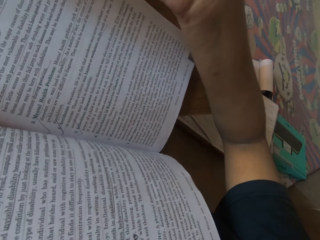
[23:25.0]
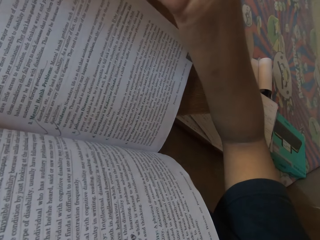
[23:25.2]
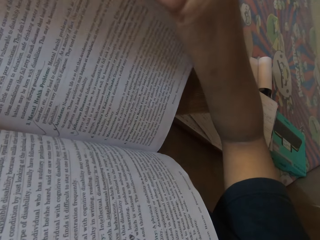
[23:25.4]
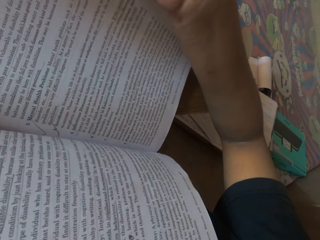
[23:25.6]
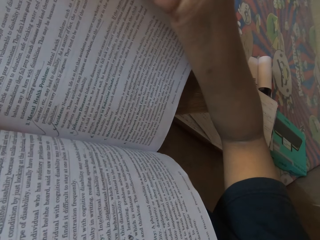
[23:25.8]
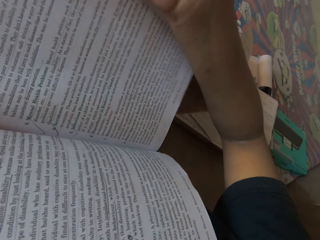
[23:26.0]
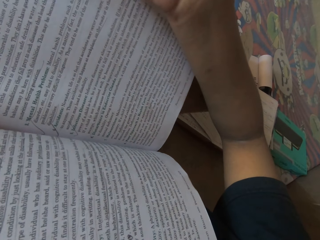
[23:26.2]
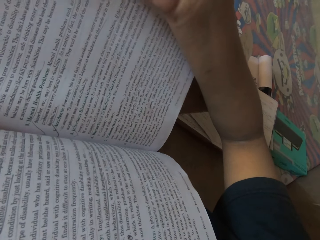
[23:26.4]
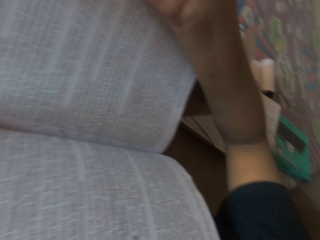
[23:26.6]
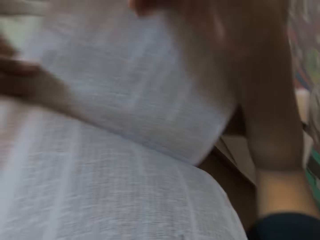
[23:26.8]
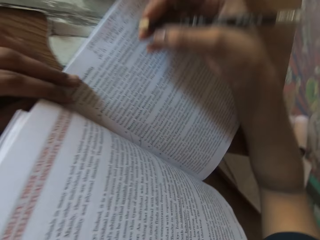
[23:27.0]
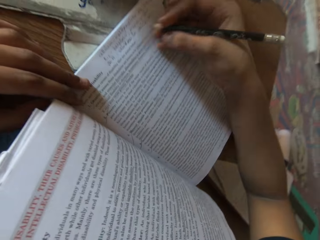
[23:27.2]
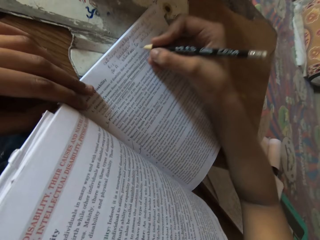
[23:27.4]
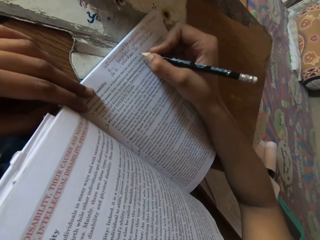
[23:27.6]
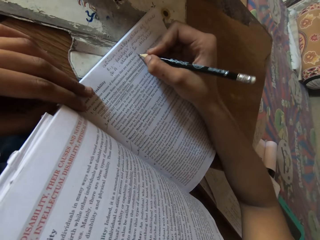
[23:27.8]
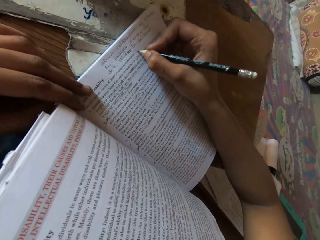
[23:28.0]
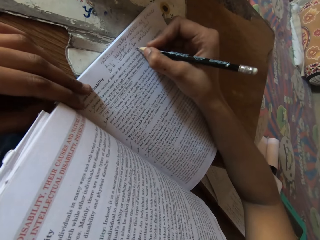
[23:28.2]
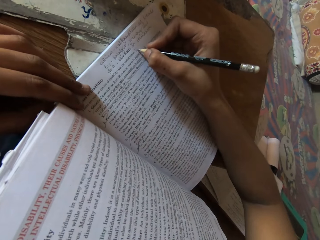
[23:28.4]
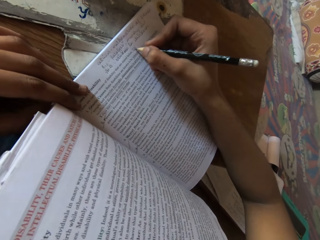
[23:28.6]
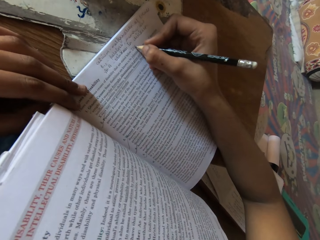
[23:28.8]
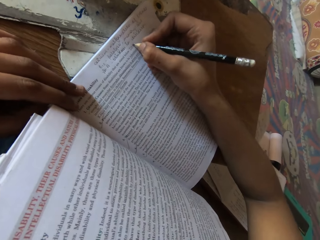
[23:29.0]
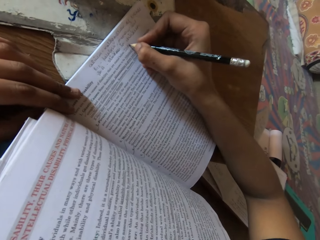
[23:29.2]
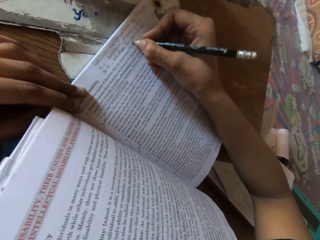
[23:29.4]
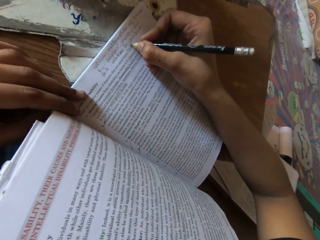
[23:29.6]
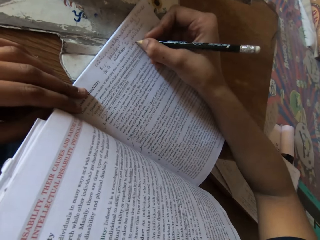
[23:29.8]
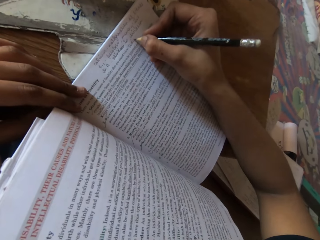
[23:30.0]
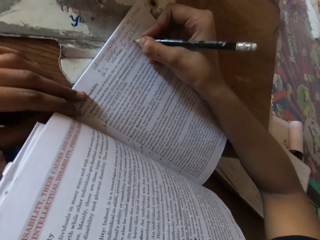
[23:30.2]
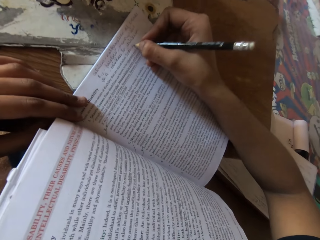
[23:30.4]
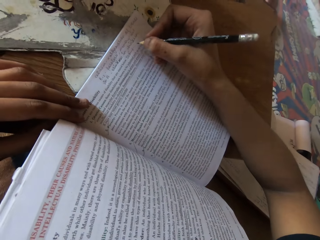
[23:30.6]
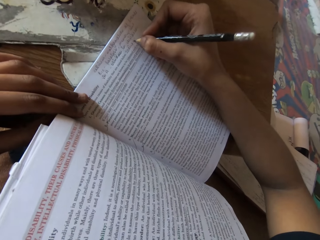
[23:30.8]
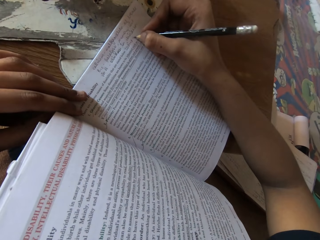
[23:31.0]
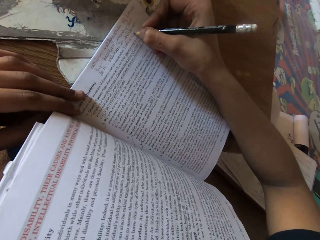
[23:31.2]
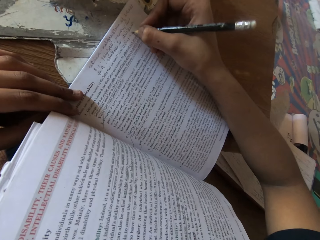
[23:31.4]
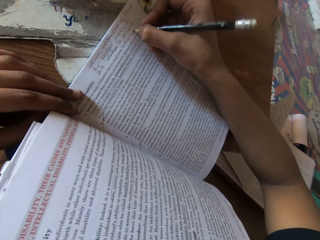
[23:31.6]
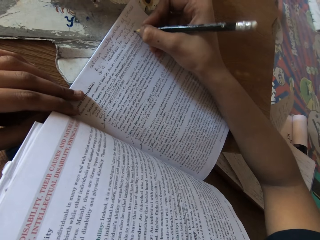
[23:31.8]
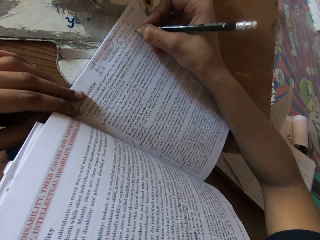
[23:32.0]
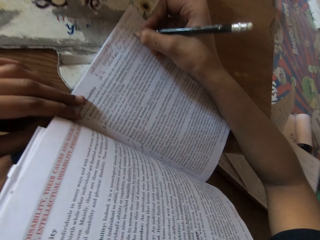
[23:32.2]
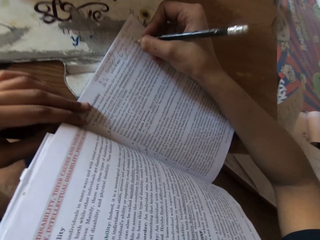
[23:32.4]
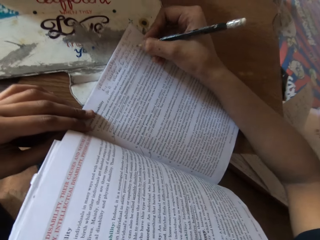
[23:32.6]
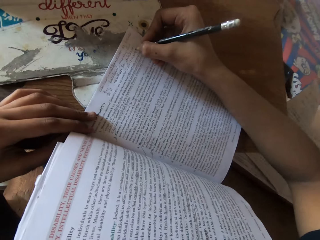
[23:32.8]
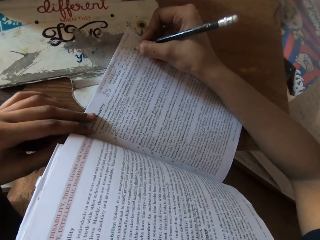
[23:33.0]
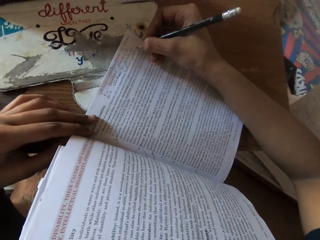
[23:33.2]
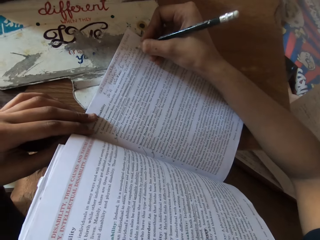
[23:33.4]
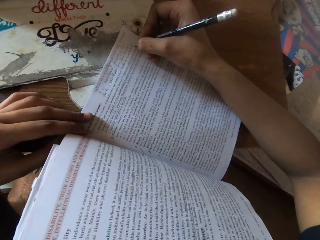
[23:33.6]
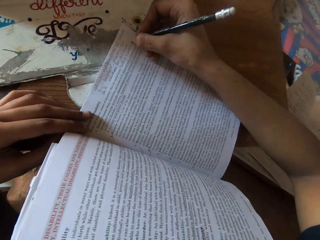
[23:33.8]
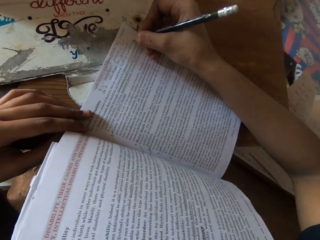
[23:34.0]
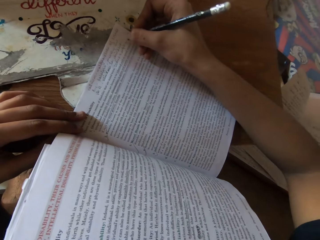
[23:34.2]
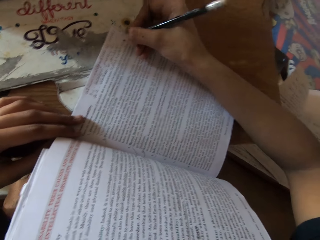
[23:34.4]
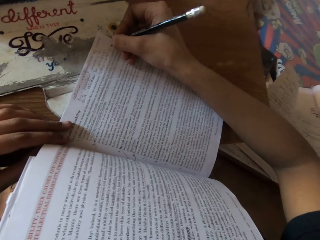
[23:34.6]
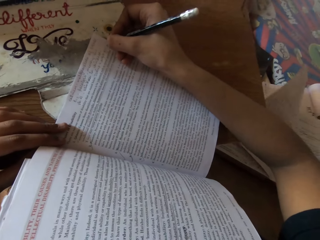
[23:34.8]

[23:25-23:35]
The camera wearer writes on the page of the book with the pencil in her right hand.

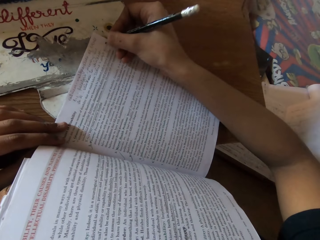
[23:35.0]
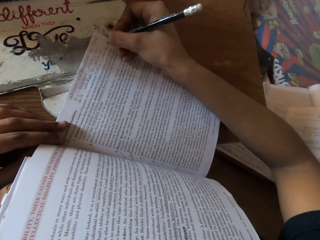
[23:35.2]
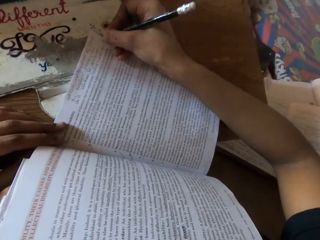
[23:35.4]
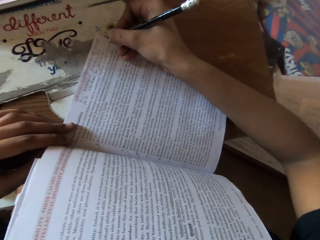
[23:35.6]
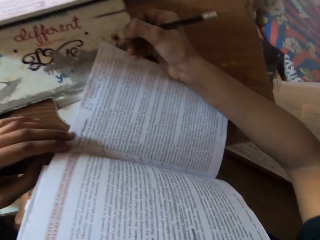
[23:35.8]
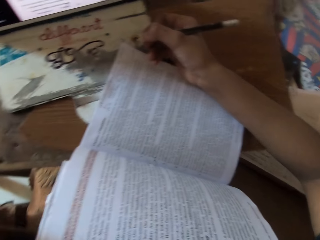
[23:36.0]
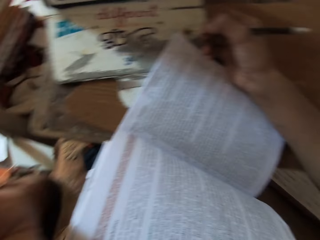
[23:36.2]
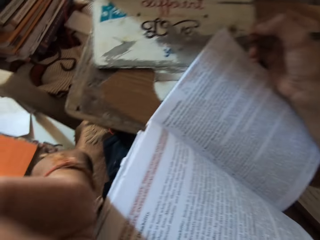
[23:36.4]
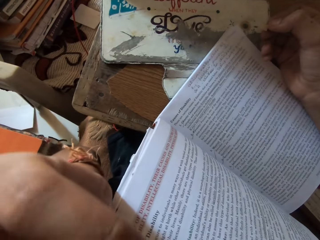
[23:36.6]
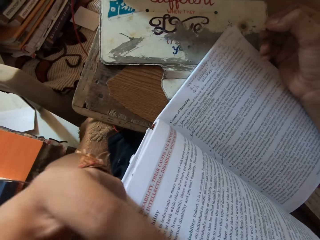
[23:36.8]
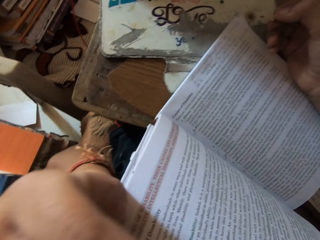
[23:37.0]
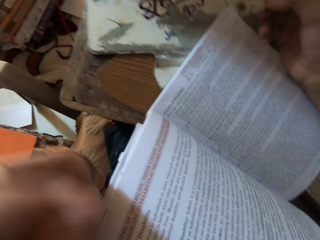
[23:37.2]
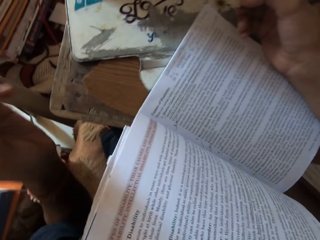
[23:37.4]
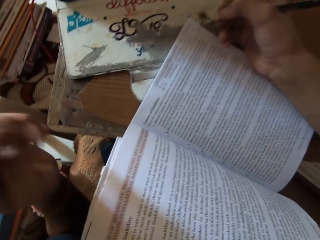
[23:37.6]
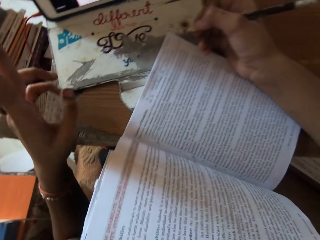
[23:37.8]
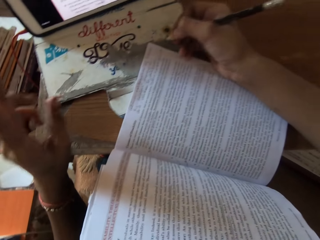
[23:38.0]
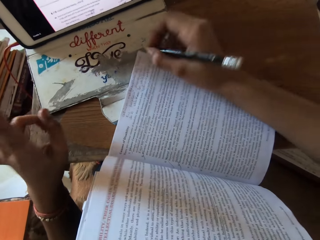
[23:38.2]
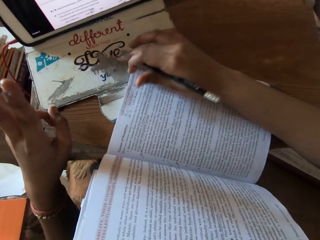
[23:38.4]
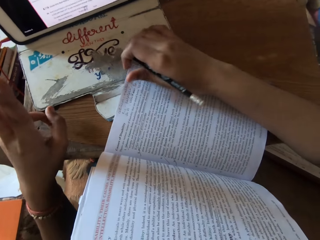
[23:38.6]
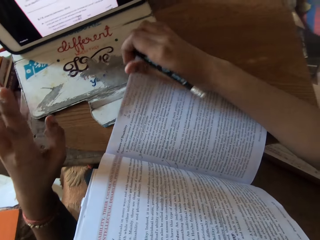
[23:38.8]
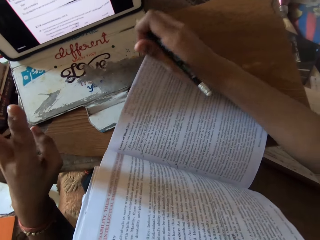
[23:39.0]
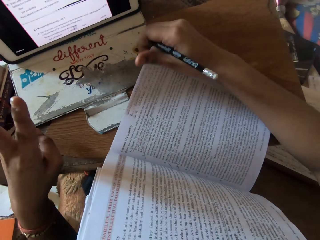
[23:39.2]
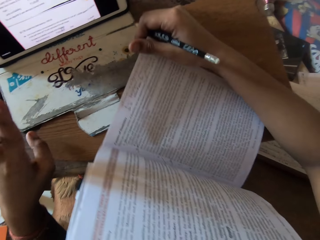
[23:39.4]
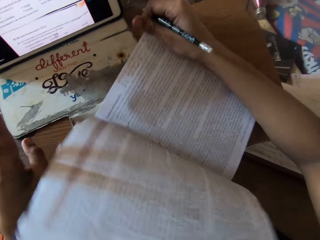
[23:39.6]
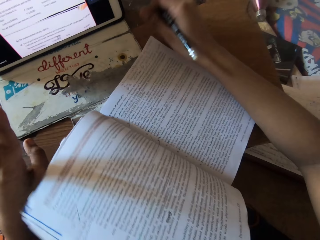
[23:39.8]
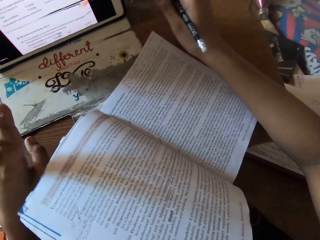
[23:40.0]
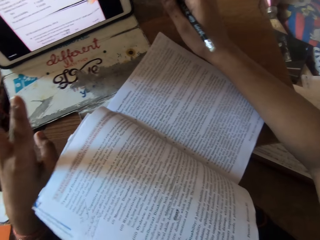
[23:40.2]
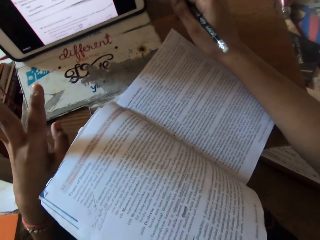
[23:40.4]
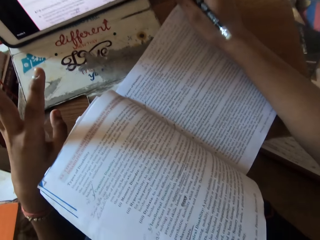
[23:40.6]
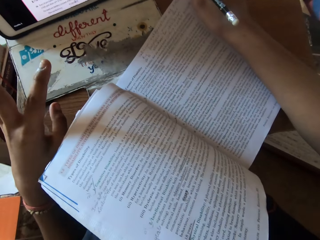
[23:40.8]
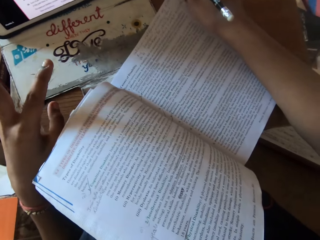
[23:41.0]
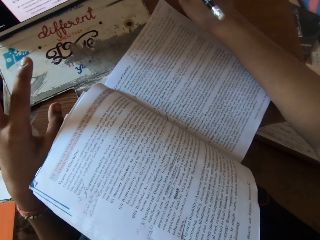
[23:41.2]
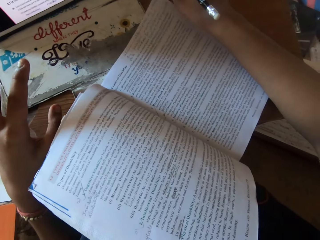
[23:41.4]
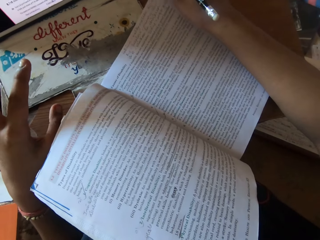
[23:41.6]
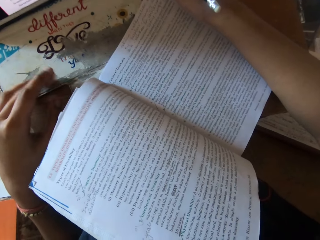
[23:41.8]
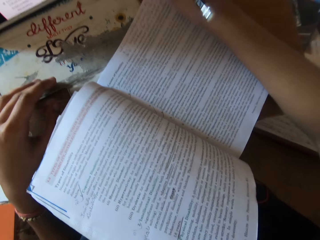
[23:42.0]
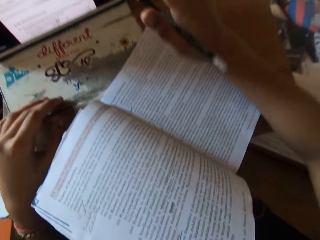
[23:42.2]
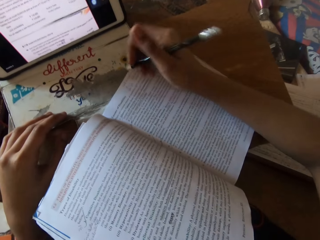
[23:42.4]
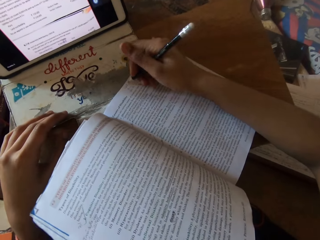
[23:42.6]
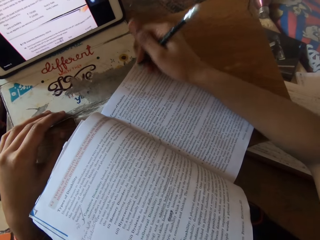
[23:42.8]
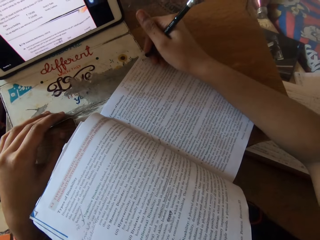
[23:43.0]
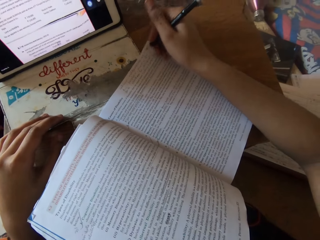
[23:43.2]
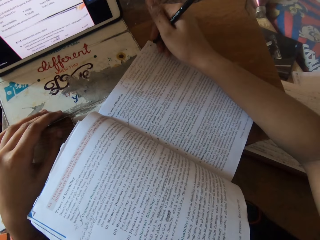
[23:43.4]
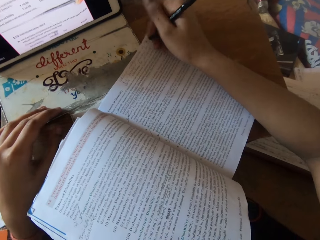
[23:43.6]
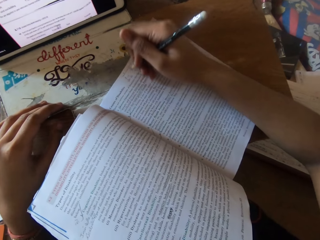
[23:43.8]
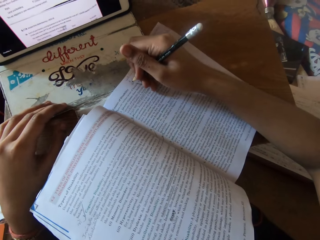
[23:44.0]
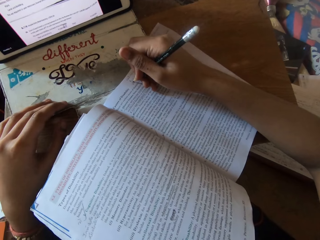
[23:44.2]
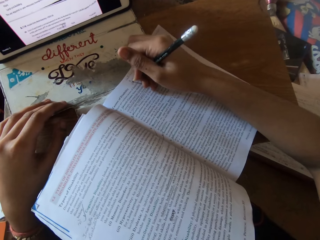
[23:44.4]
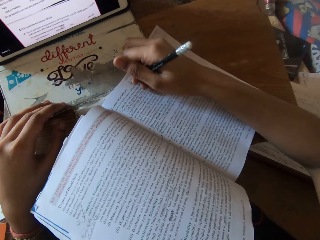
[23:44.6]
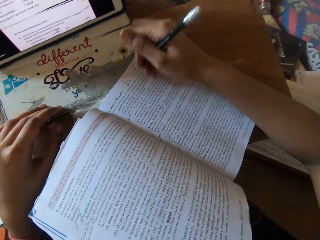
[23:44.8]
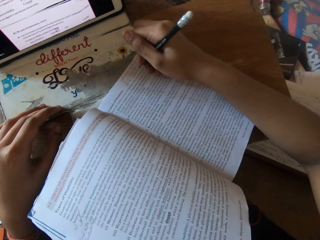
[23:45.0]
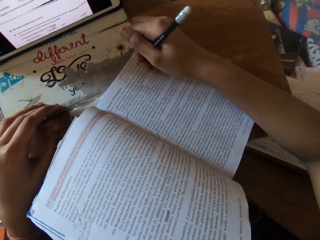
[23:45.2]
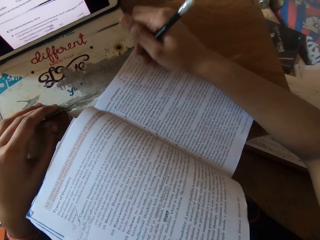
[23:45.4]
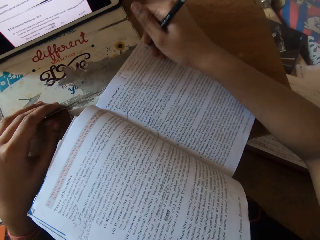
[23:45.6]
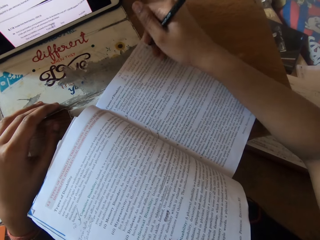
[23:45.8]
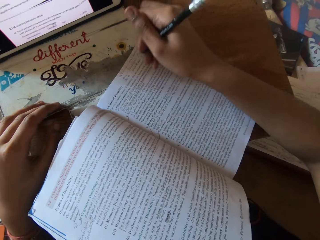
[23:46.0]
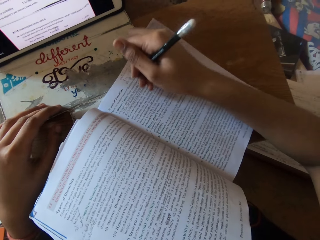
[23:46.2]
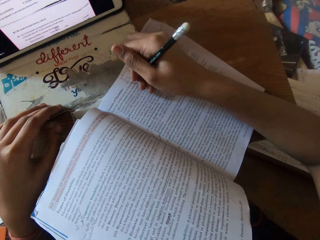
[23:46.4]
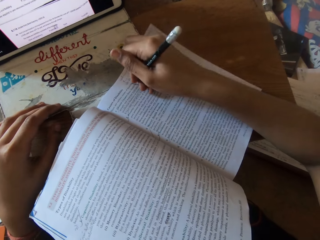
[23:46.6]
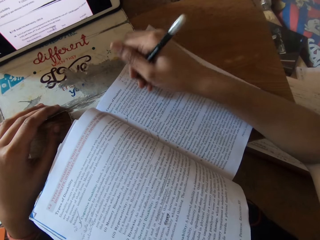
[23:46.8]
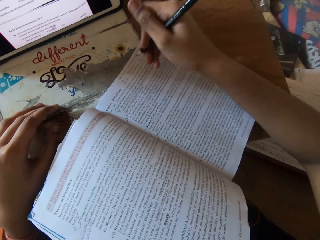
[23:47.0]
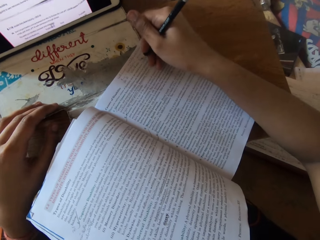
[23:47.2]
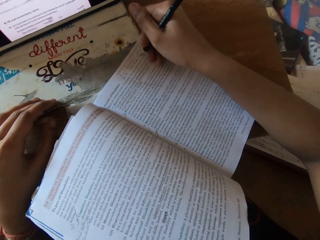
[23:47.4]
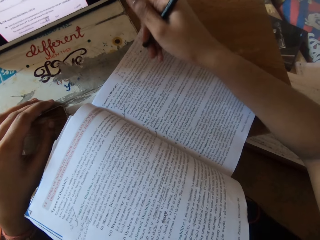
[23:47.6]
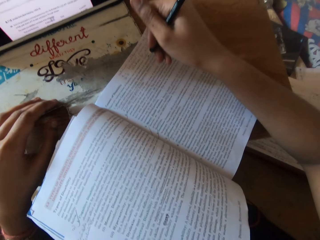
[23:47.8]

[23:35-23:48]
The camera wearer wipes her face with her left hand. She adjusts the book on the table with her right hand. She places the pencil in her right hand on the book.
